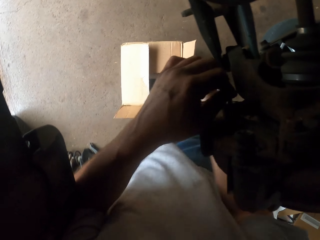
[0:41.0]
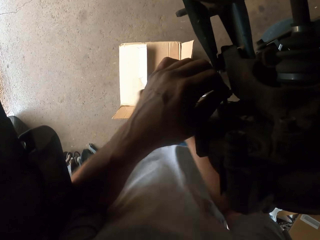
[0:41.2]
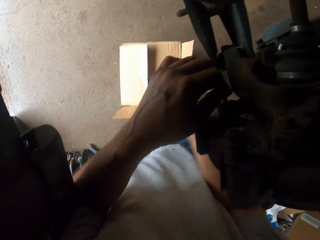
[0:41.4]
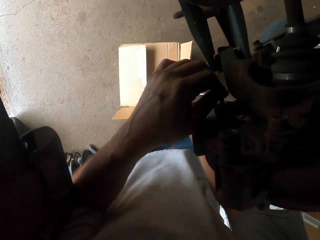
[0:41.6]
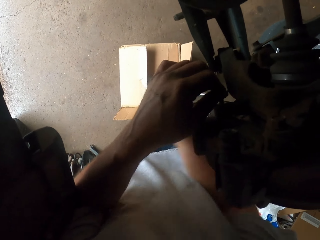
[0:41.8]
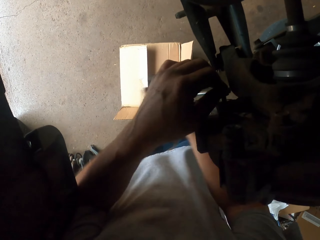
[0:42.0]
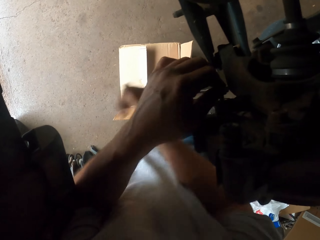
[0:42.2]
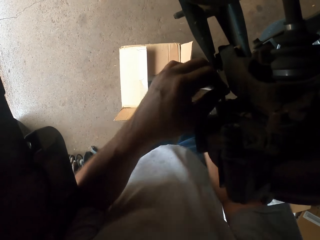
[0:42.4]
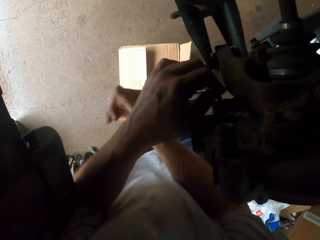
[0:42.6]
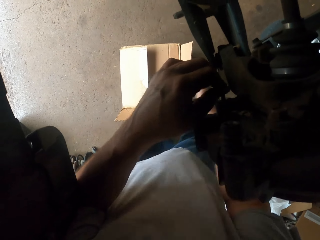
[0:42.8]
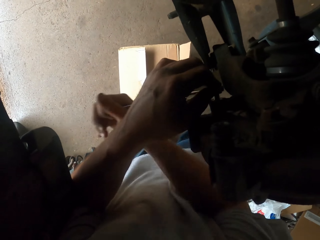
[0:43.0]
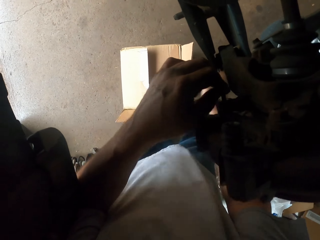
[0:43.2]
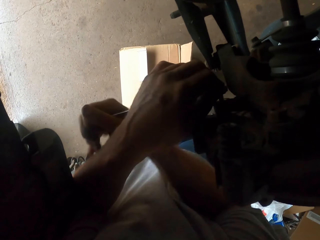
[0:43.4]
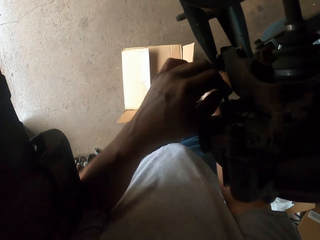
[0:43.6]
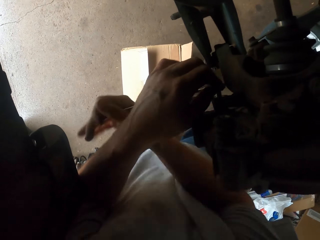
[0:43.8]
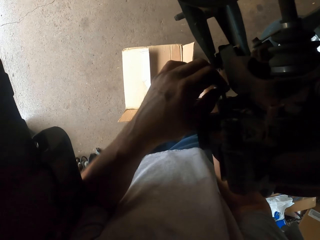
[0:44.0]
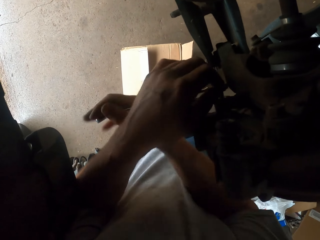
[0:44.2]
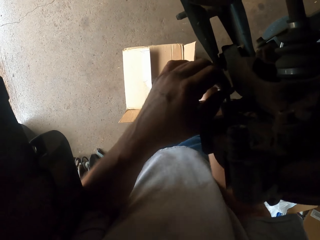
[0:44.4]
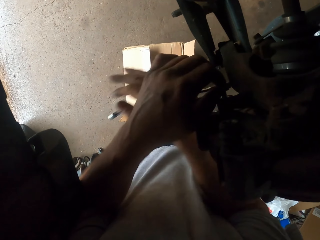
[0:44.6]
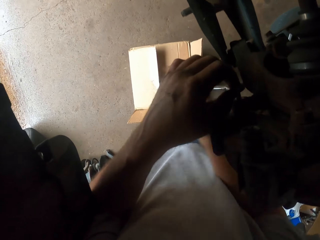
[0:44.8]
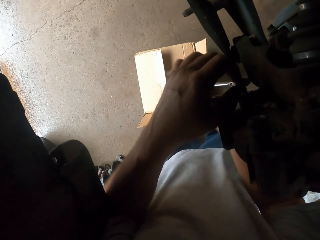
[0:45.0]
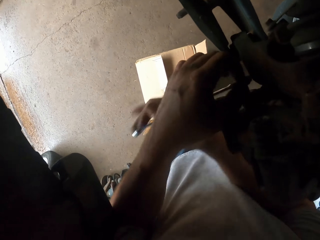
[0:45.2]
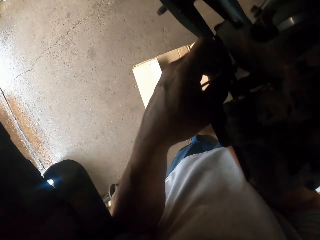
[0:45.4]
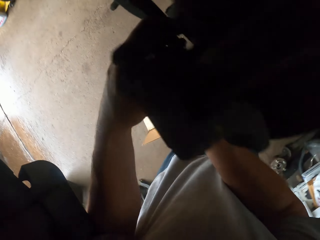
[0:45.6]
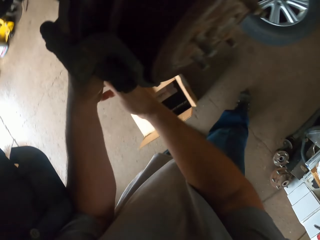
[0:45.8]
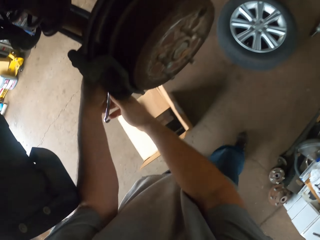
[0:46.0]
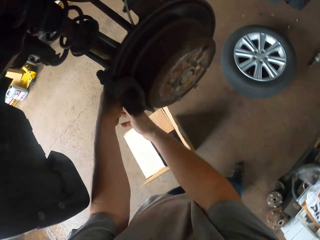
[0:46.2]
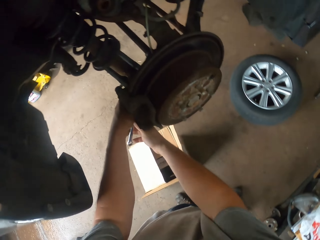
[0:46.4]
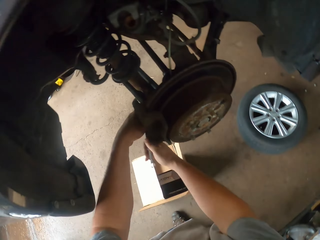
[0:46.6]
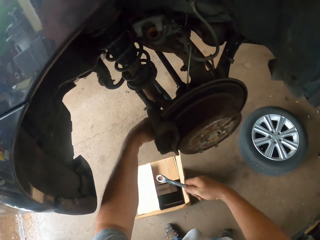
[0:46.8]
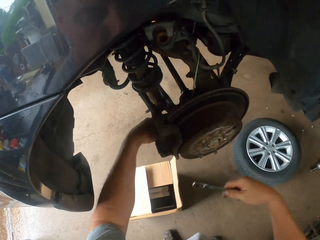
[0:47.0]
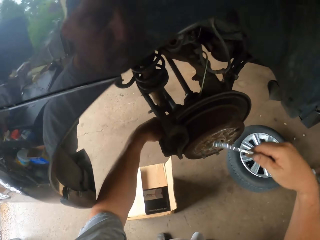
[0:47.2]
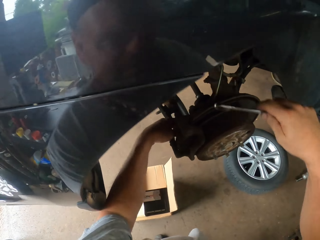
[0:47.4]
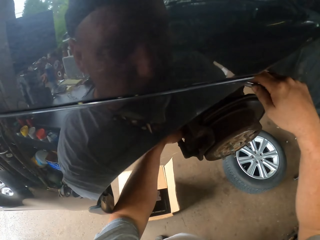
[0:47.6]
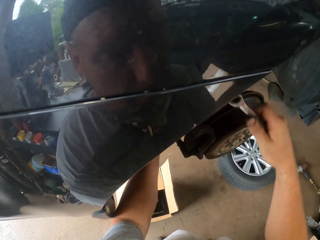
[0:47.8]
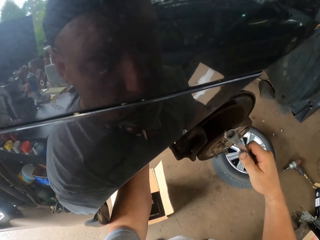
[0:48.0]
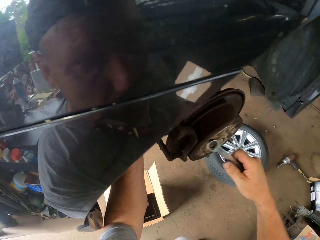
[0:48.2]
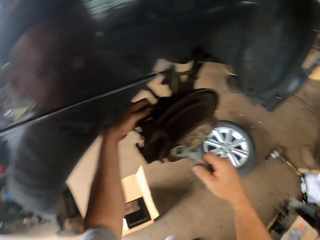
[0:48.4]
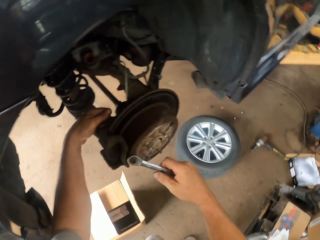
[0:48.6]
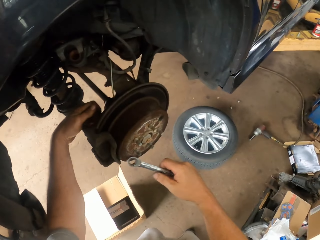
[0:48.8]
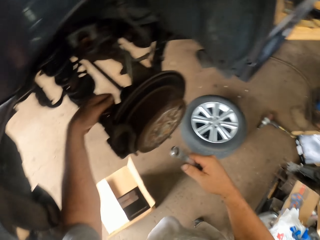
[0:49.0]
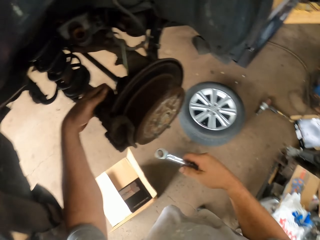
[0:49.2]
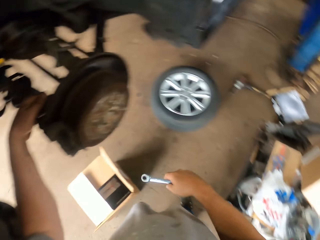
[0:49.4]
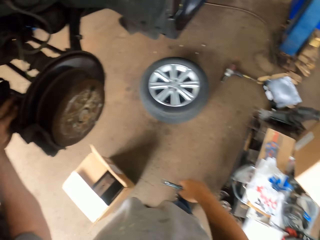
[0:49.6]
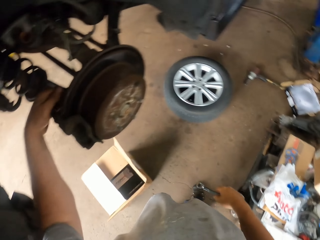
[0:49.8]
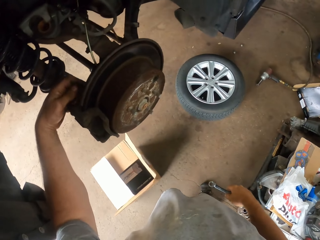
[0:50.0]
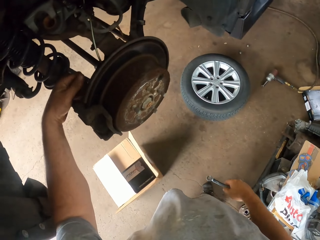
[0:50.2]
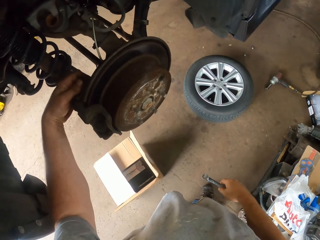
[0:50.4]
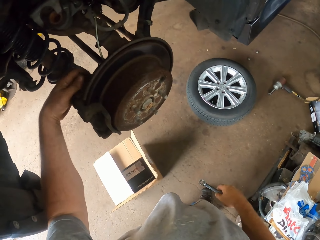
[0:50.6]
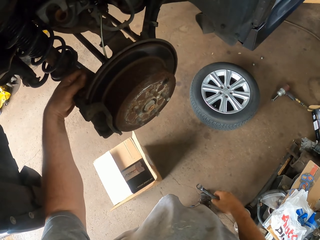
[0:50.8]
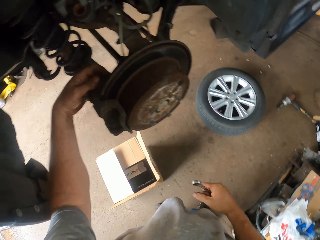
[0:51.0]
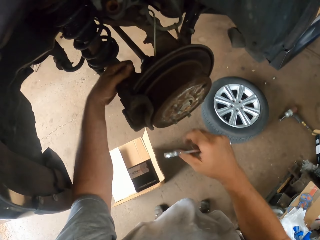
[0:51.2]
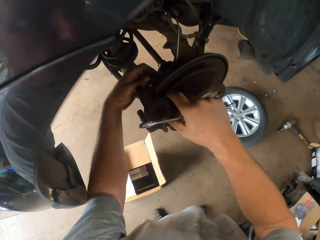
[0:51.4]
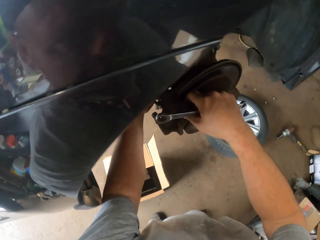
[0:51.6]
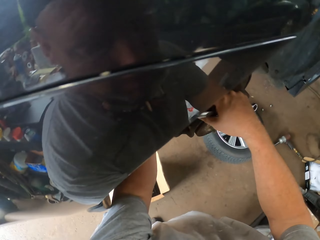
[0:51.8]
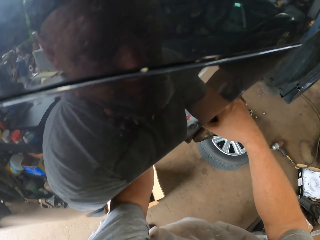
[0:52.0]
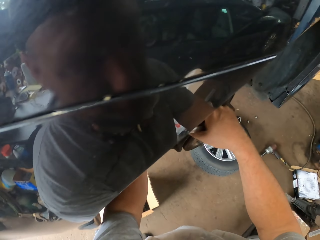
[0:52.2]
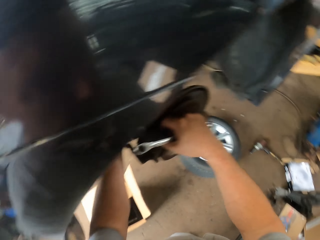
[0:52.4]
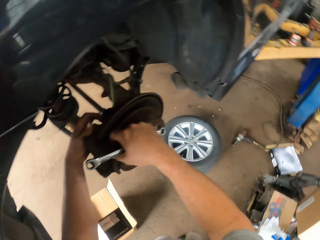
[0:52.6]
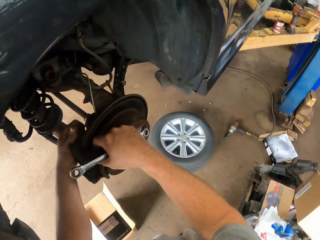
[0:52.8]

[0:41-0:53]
The camera wearer holds a spanner.

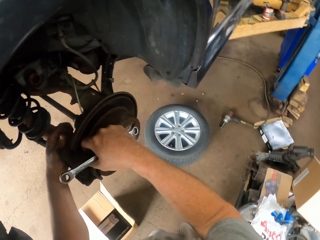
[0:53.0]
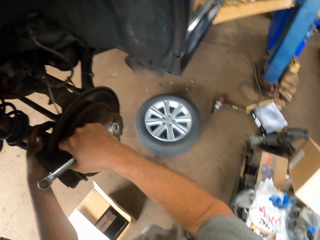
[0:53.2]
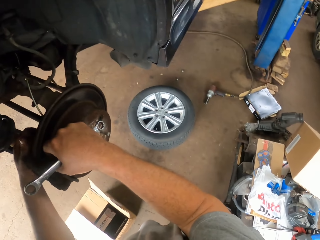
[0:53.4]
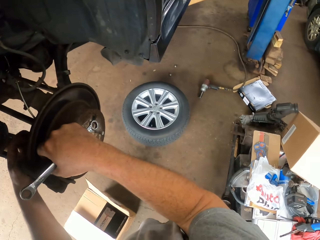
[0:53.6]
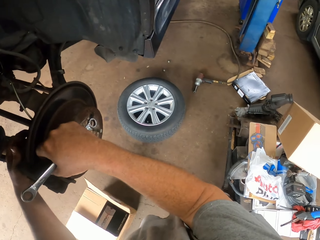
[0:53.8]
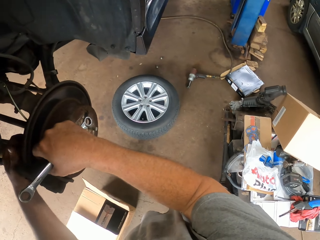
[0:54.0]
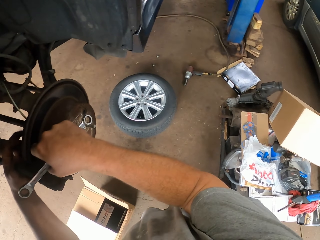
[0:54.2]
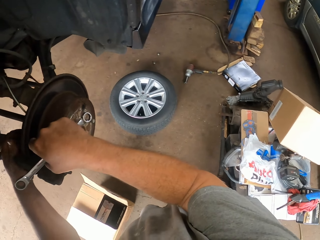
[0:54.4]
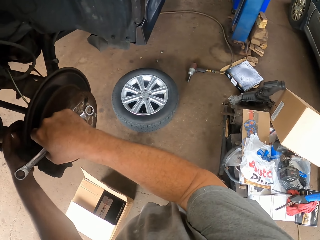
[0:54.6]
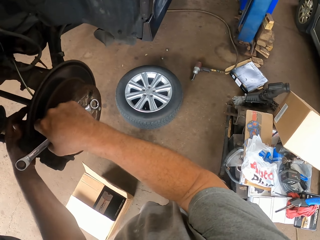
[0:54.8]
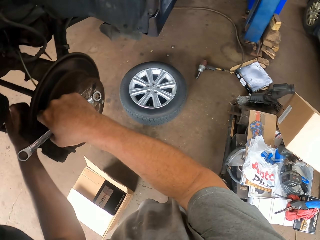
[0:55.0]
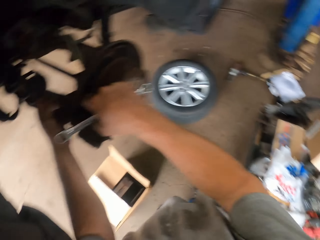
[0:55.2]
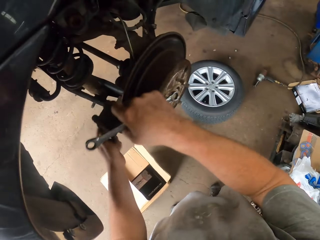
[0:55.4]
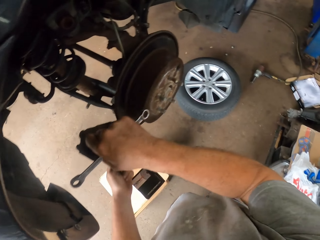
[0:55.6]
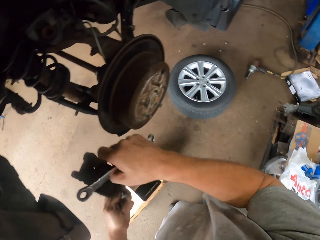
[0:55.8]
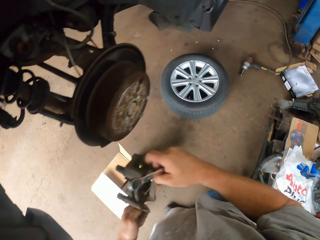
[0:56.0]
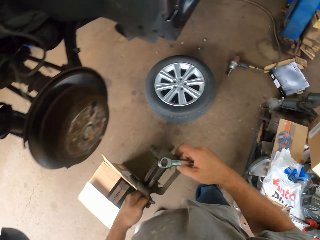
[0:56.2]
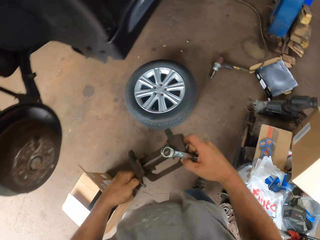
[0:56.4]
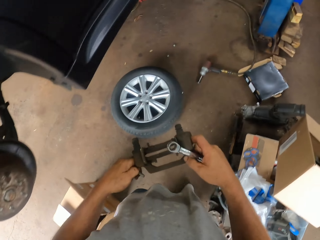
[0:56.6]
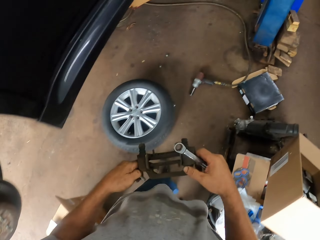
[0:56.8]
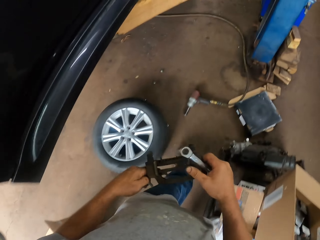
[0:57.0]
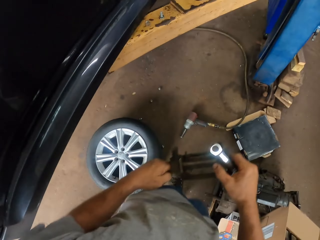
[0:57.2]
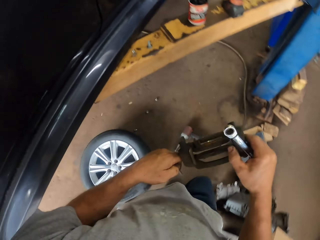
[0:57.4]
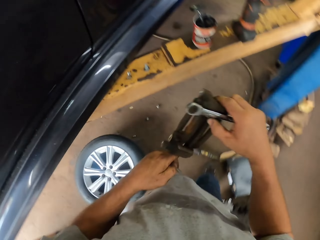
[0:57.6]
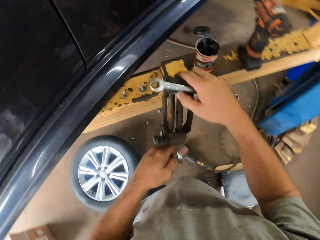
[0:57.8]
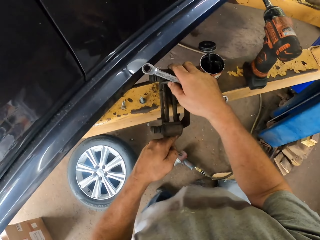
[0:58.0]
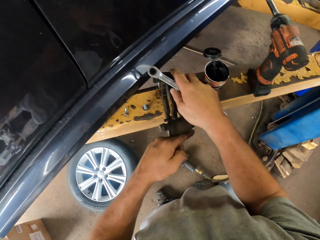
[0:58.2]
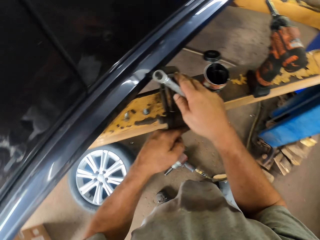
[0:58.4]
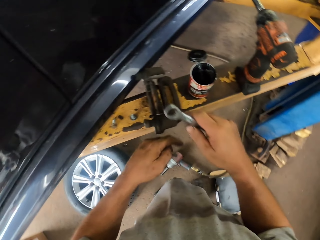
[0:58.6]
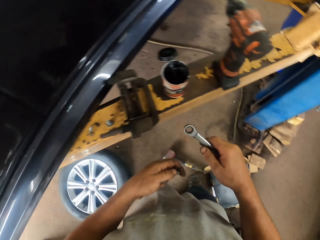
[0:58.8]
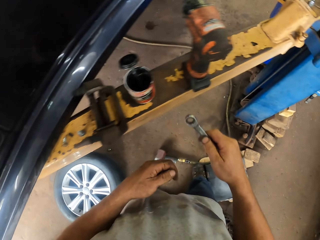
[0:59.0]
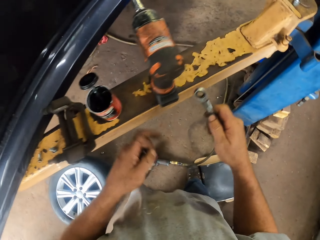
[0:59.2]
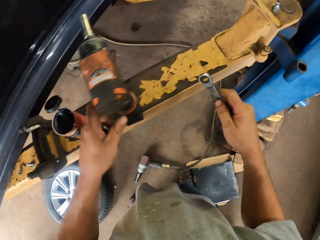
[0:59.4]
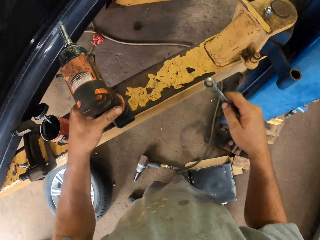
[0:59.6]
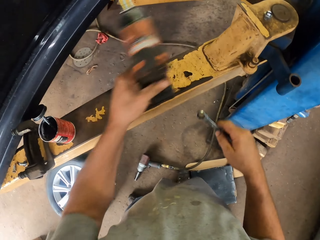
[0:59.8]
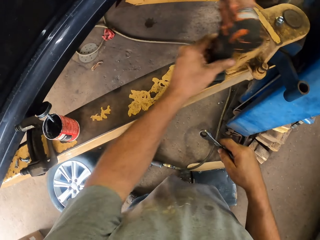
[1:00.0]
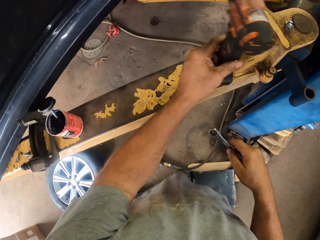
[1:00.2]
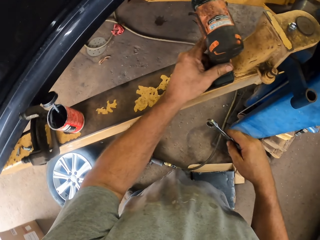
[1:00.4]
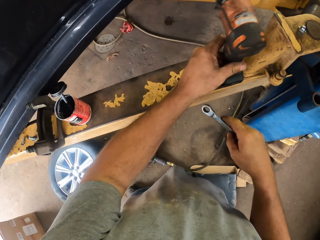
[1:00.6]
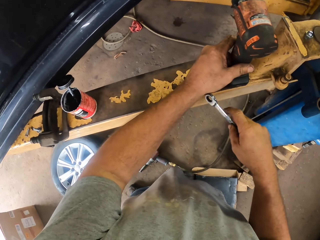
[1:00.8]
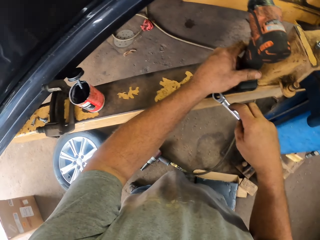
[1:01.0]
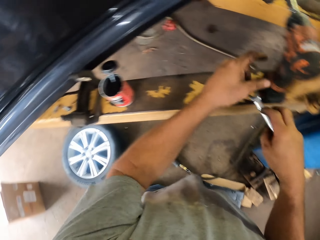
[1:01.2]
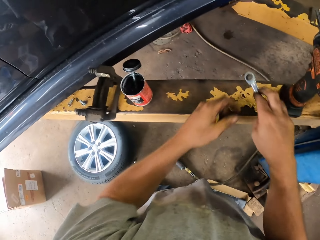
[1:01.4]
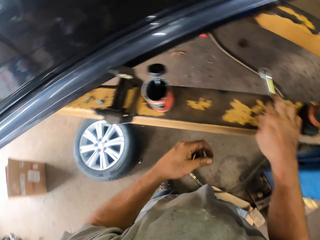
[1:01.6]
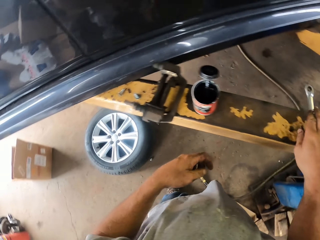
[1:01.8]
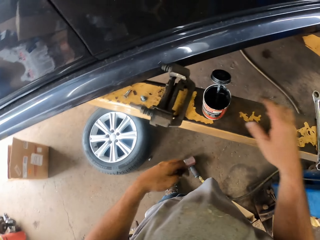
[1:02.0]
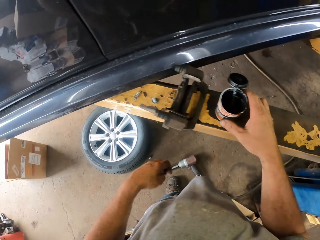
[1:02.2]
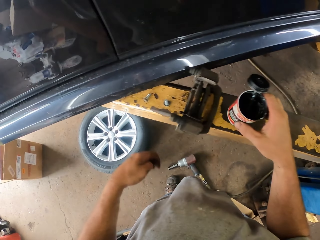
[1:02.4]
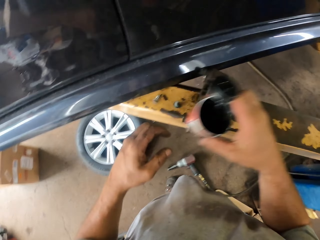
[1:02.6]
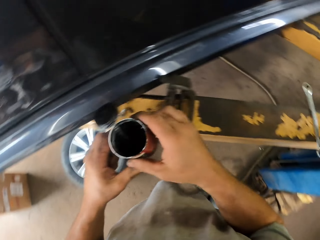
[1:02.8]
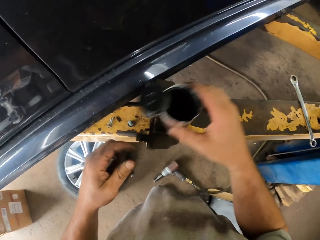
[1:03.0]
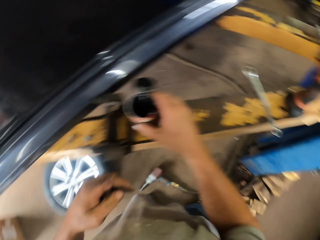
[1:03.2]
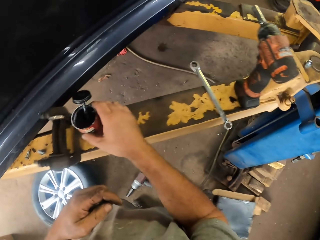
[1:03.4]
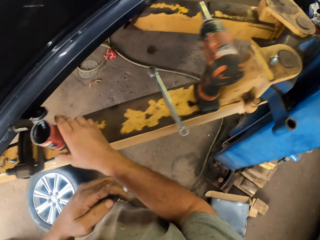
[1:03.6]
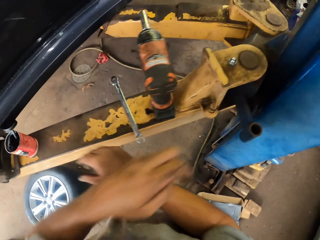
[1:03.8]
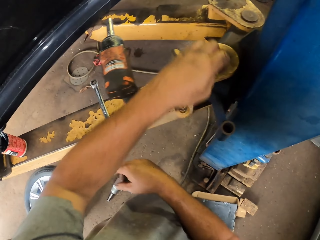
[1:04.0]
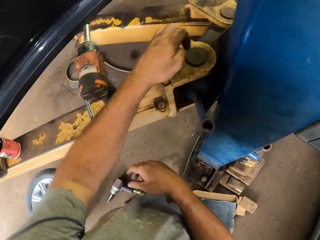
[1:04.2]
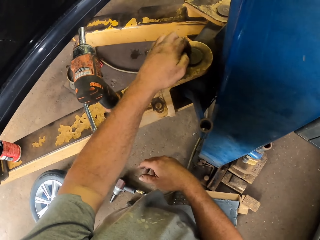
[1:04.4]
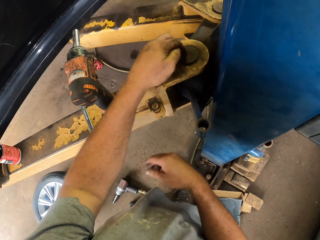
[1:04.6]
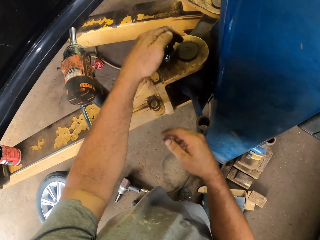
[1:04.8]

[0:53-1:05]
The camera wearer picks up a brake and walks around the garage. They hold a car spare part. They put the brake on the car lifter. They move the drill. They hold the drill. They put a spanner on the car lifter. They move grease. They hold an oil can. They put down the oil can. They pick up a screw.
